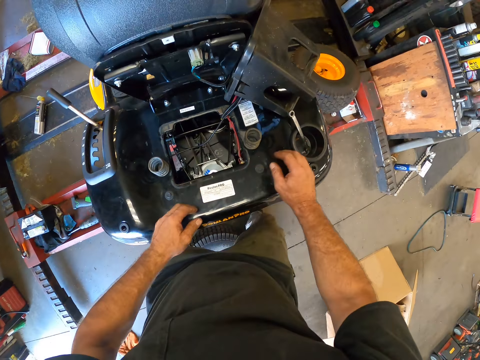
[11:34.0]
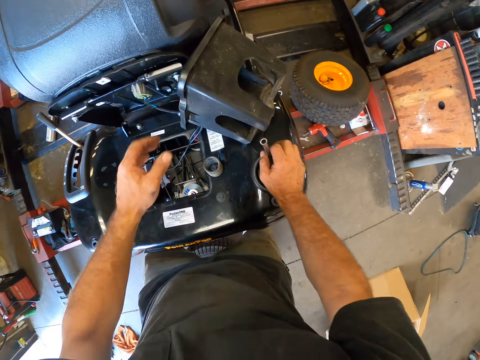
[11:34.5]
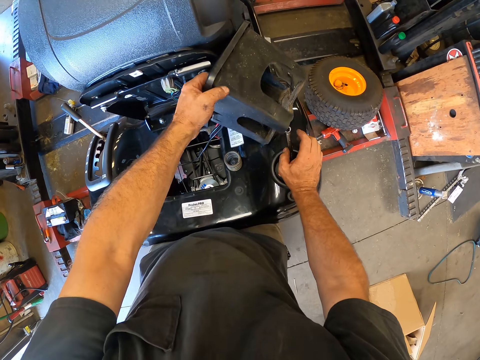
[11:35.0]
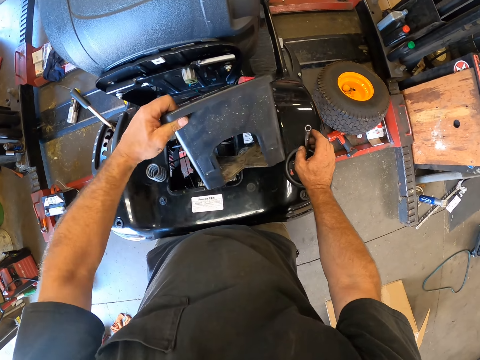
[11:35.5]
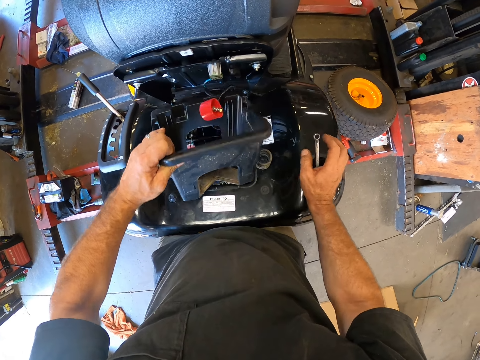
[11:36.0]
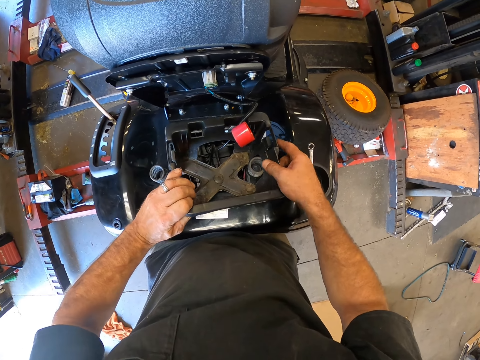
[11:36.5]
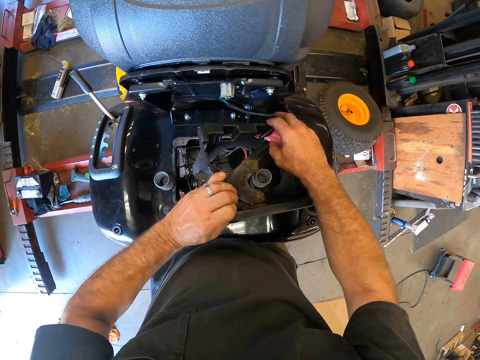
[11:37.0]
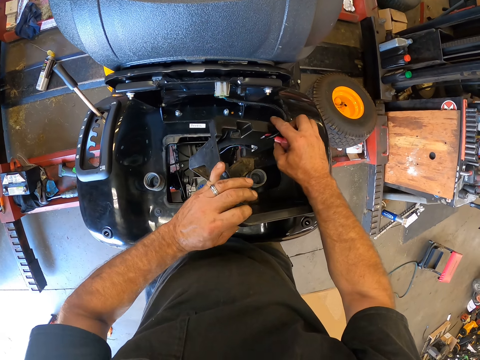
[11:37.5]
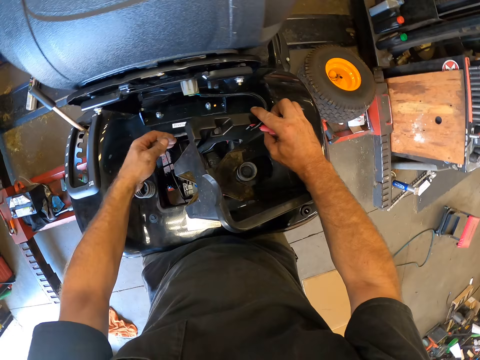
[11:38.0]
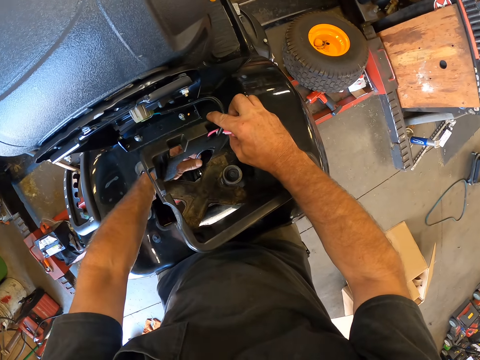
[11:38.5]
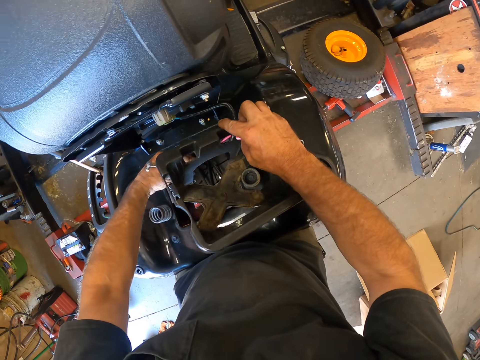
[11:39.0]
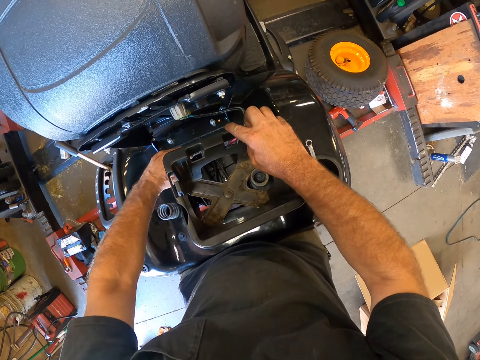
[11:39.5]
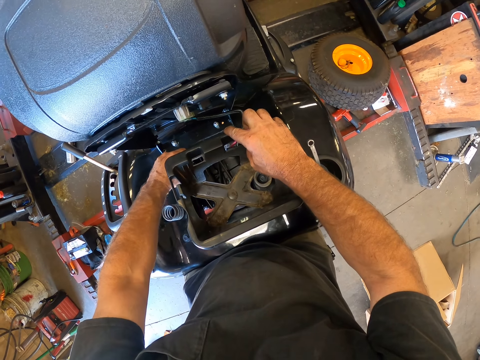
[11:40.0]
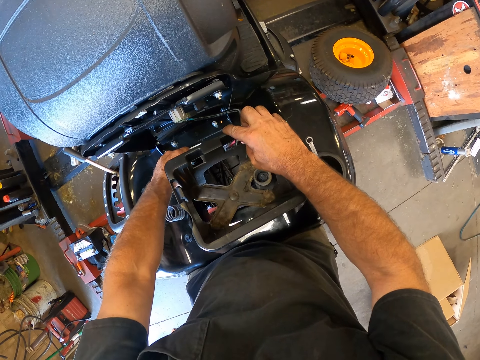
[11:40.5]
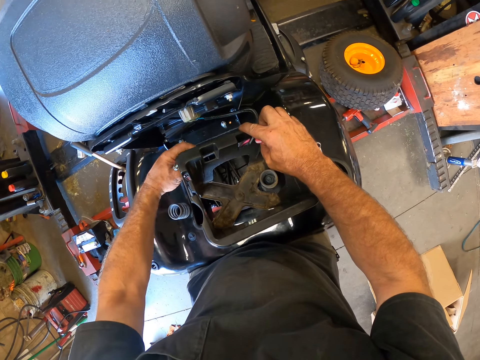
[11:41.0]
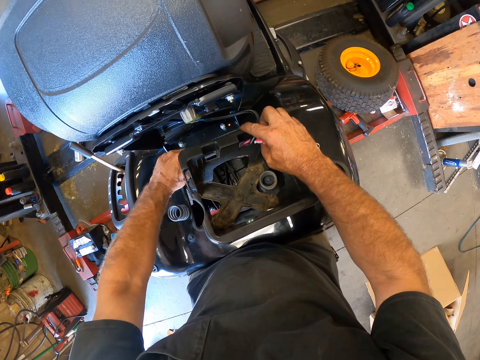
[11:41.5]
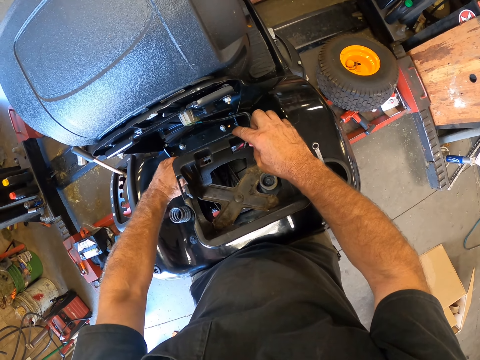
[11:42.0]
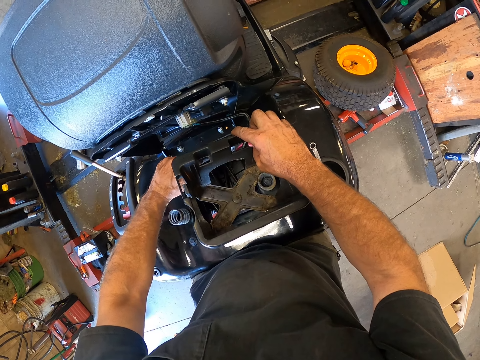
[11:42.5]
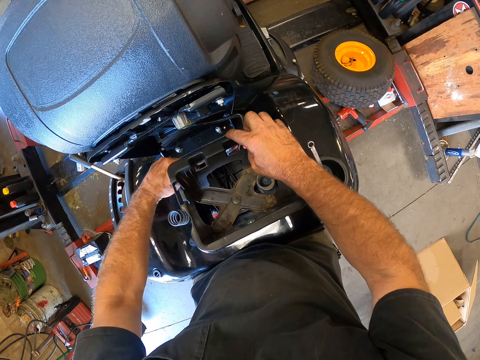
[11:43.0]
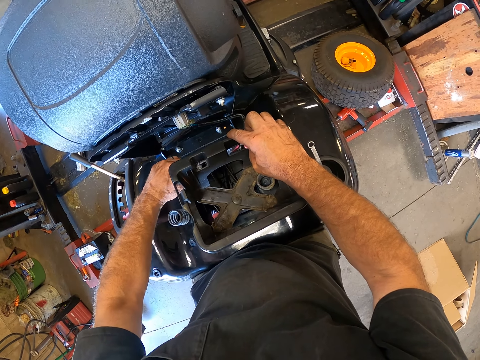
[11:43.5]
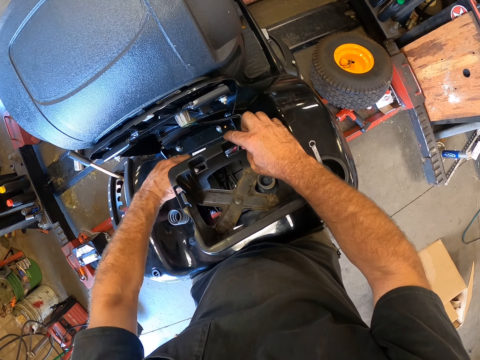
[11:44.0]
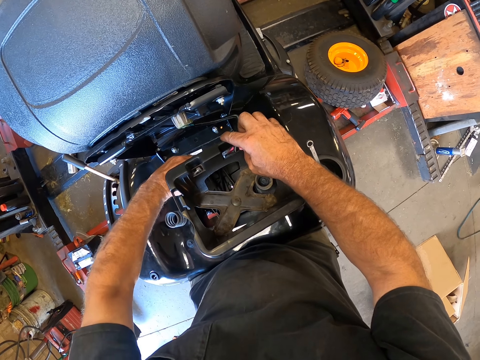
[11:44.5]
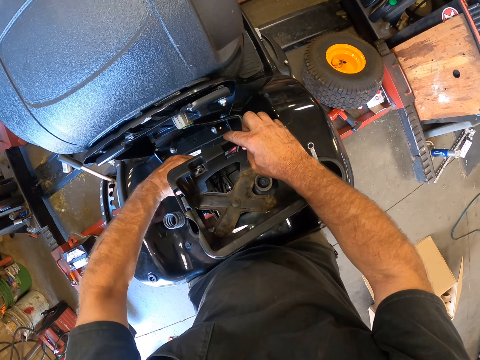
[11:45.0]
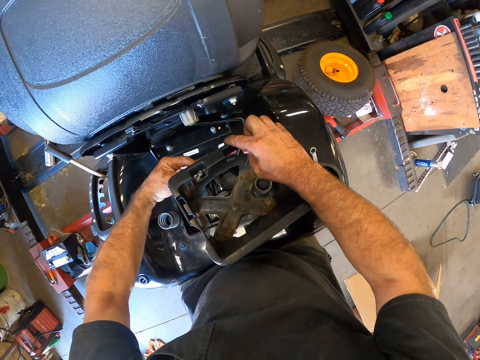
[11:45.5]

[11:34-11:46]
The camera wearer puts his hand on the lawn mower. He holds the wrench. He holds the plastic case. He holds the plastic case with the other hand. He fixes the wire in the machine. He fixes the plastic case on the lawn mower.

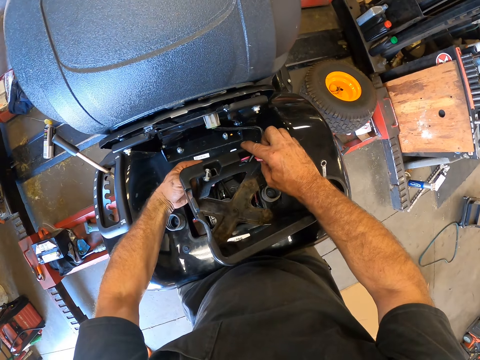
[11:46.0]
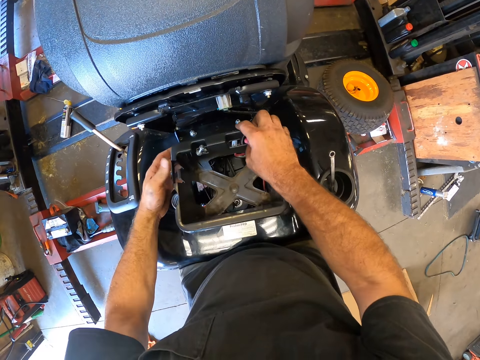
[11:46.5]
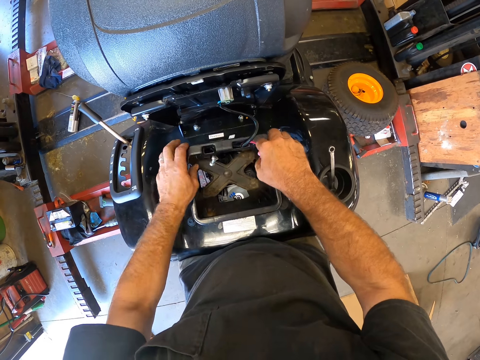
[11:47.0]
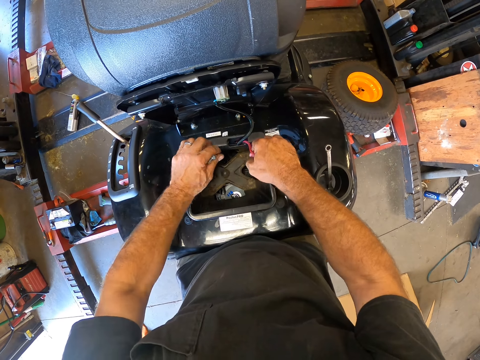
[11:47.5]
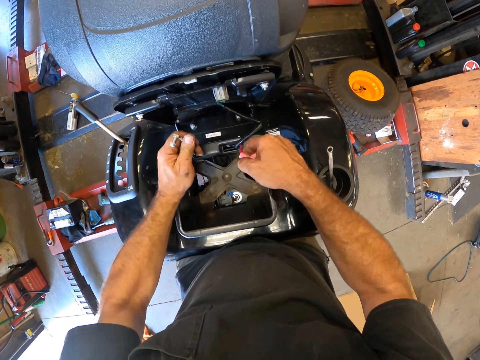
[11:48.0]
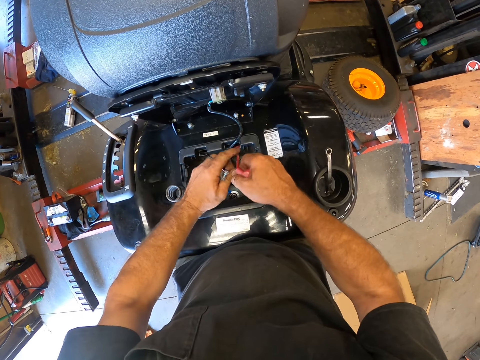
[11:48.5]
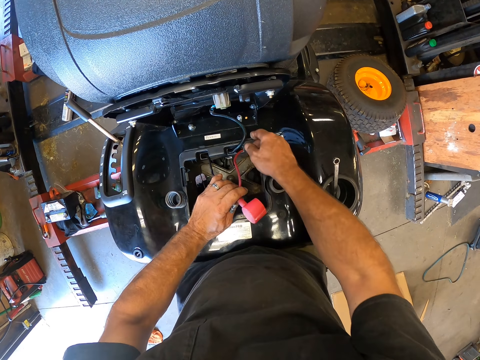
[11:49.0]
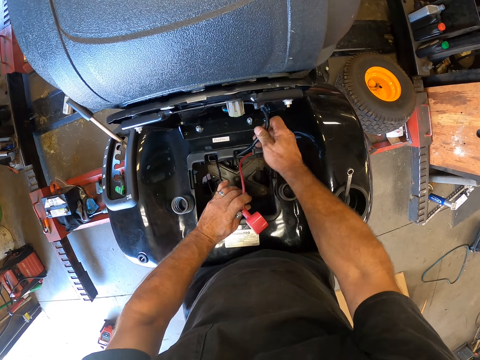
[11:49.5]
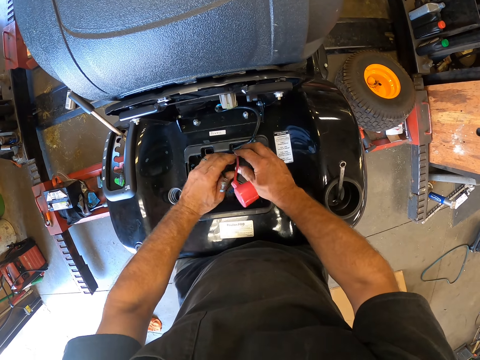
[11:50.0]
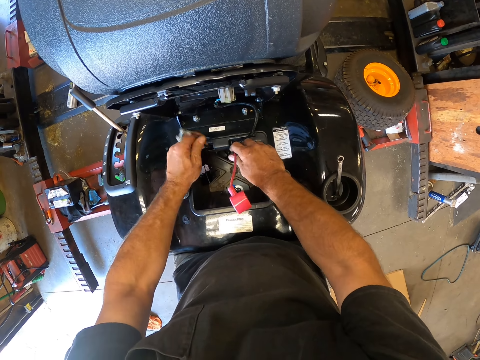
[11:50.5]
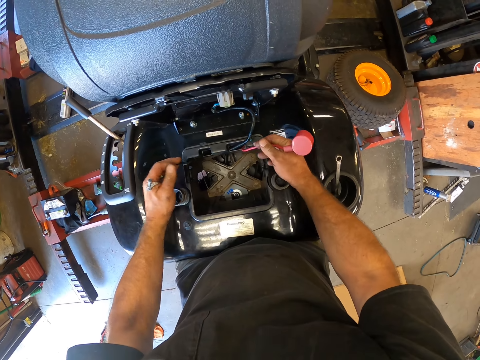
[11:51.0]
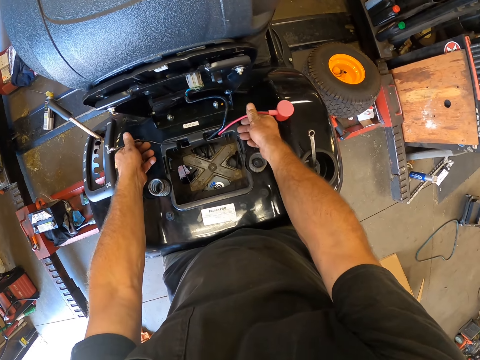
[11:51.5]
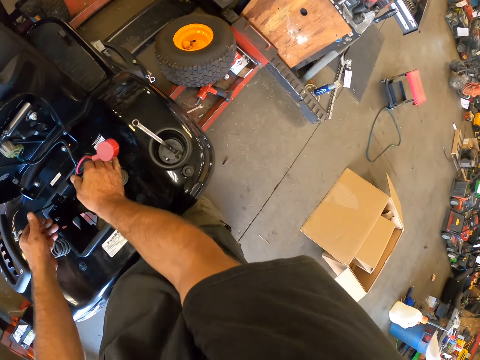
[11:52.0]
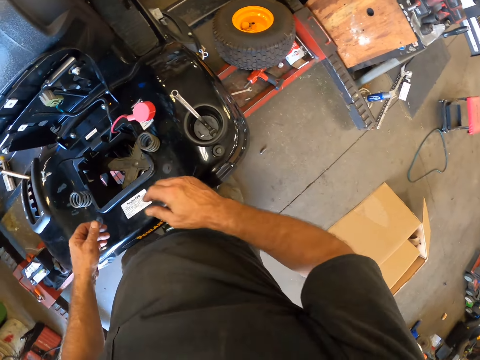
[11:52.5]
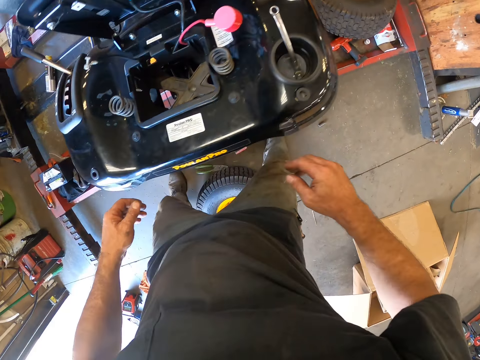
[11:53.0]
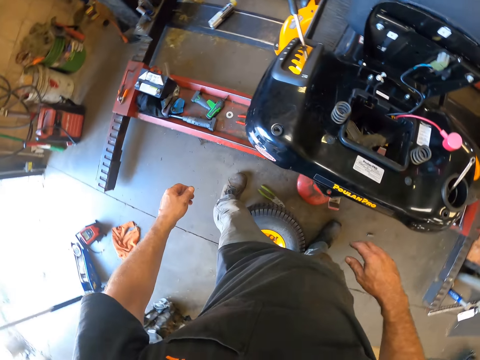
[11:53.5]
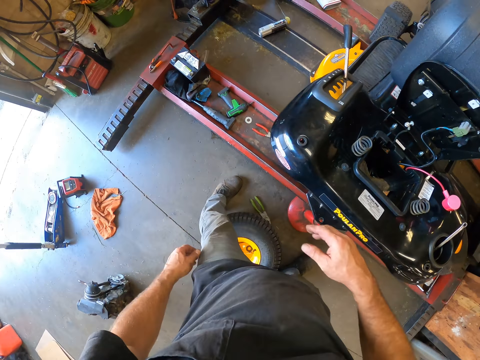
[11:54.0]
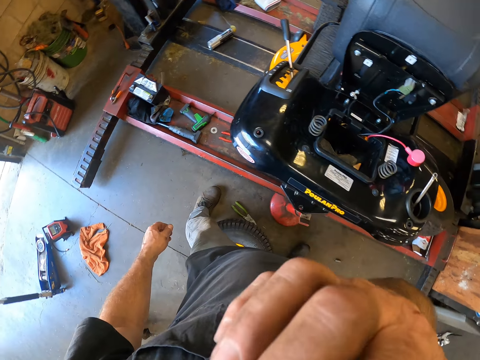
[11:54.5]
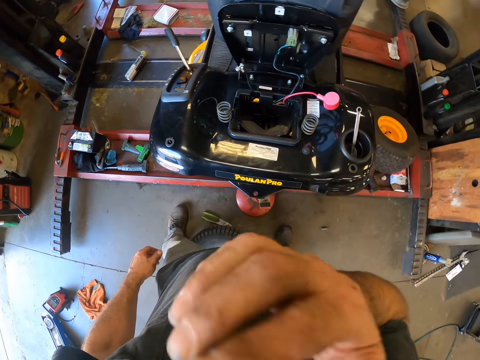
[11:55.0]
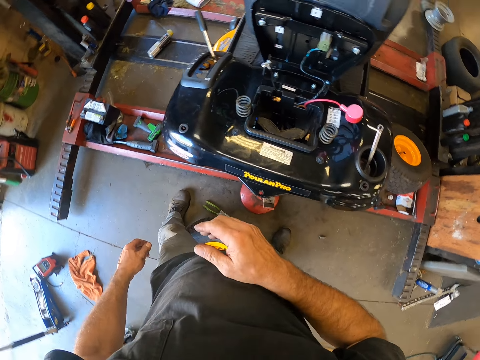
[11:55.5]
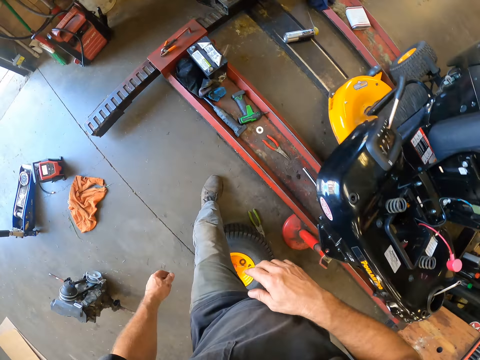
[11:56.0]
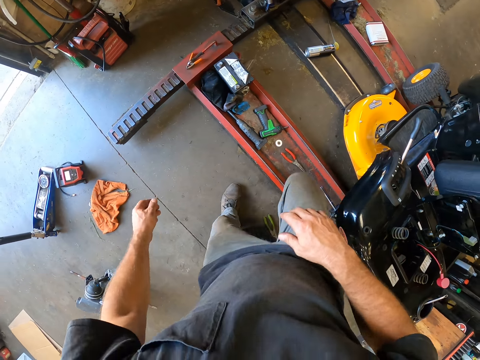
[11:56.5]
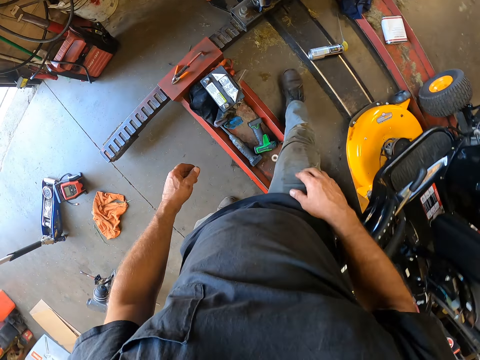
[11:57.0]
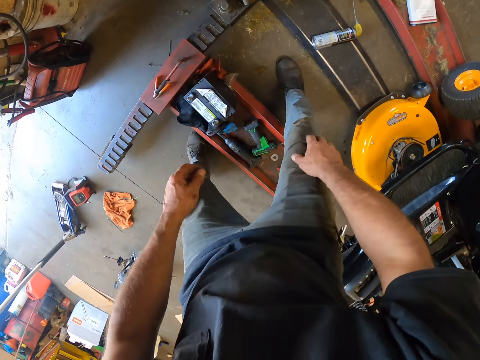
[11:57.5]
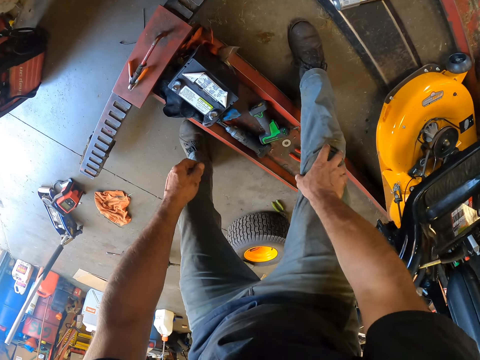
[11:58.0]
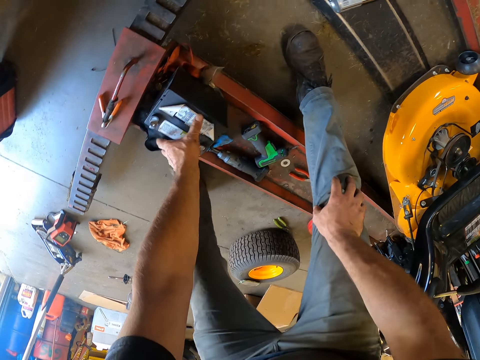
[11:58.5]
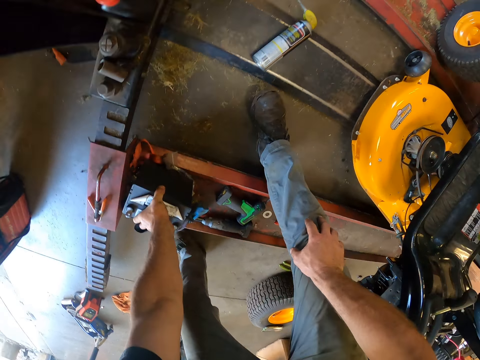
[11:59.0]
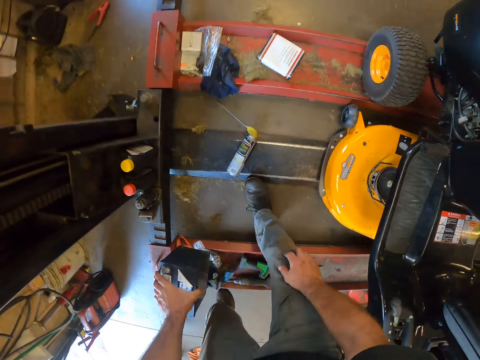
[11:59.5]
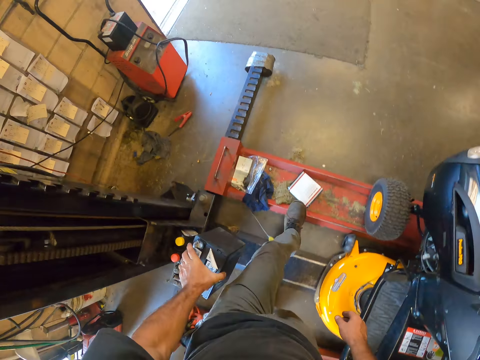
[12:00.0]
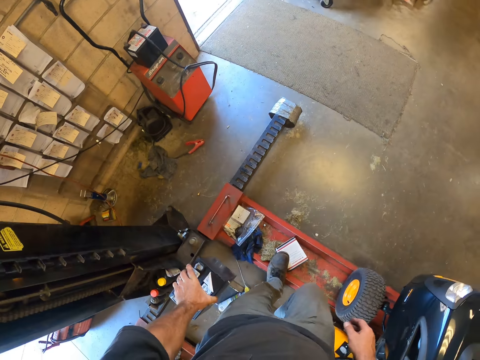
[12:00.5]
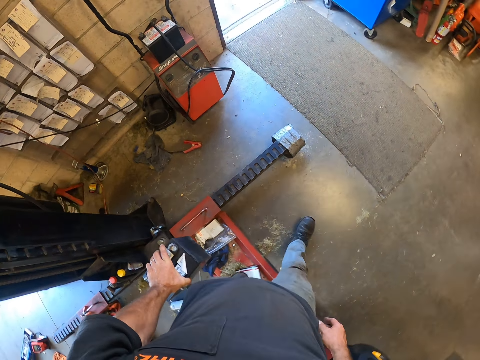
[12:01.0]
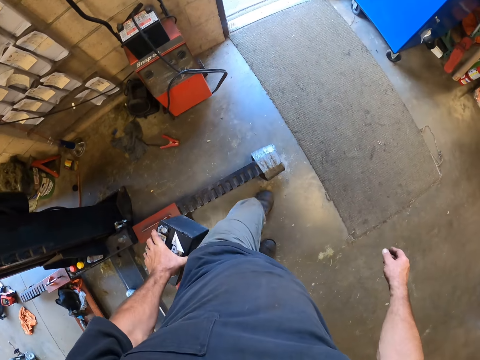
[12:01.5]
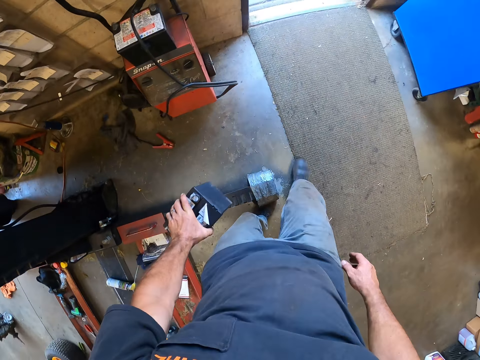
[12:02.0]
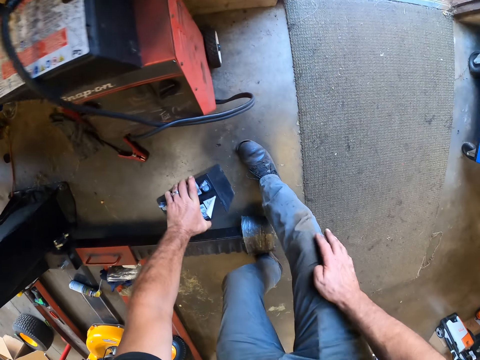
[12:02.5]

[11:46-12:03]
The camera wearer holds the cables. He holds the two cables separately. He looks around. He lifts his hand. He scratches his face. He puts down his hand. He walks to the other side of the lawn mower. He picks up the battery. He walks.
